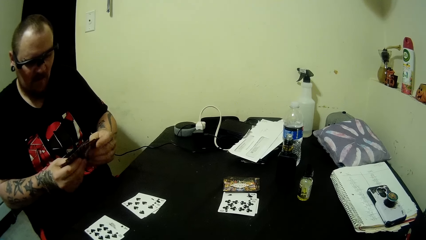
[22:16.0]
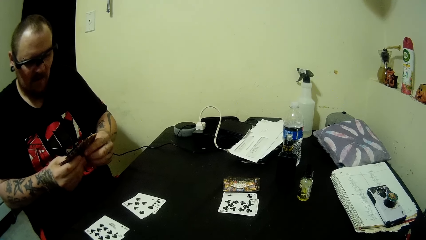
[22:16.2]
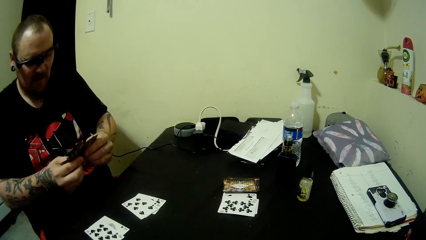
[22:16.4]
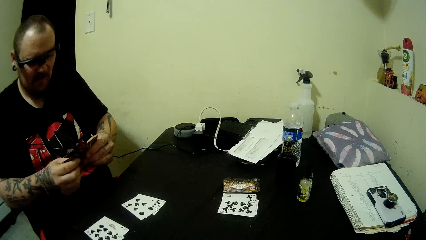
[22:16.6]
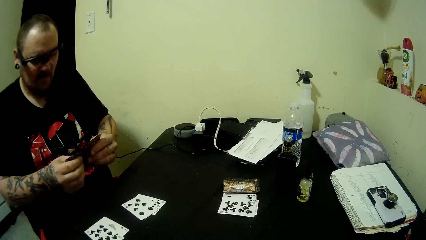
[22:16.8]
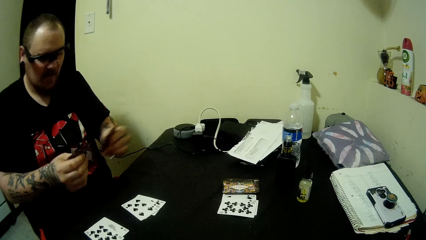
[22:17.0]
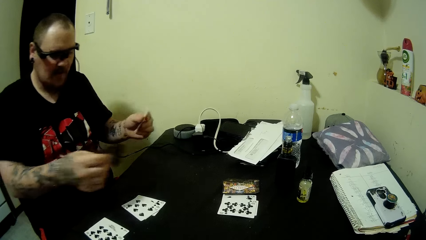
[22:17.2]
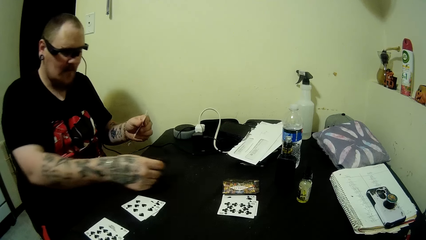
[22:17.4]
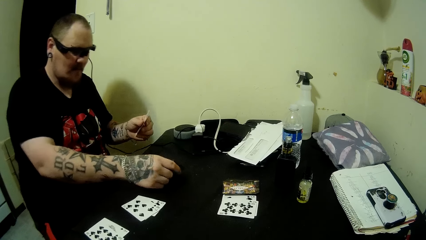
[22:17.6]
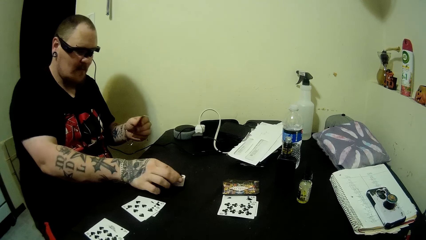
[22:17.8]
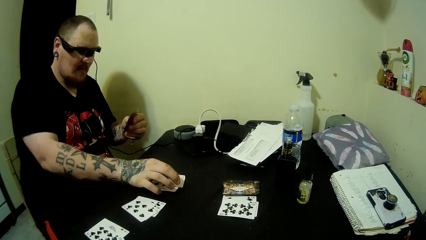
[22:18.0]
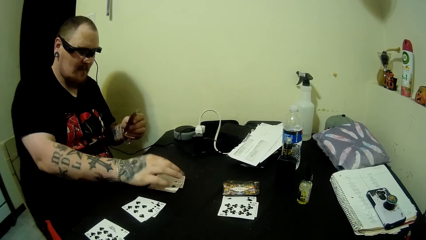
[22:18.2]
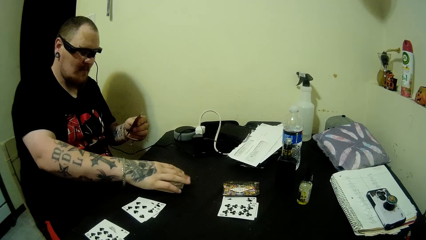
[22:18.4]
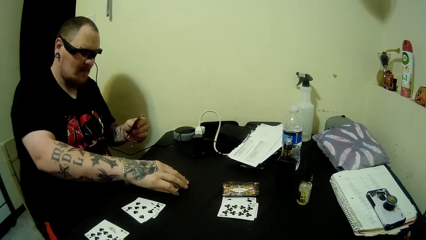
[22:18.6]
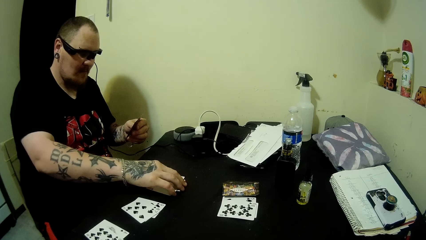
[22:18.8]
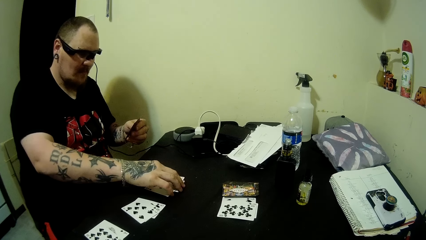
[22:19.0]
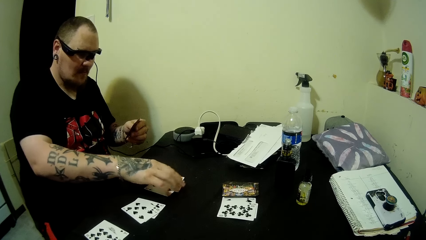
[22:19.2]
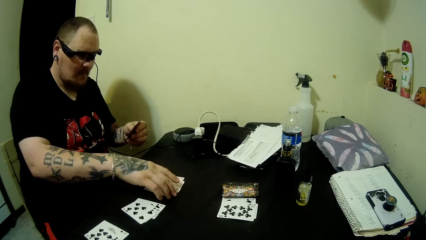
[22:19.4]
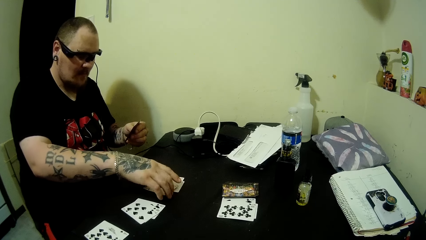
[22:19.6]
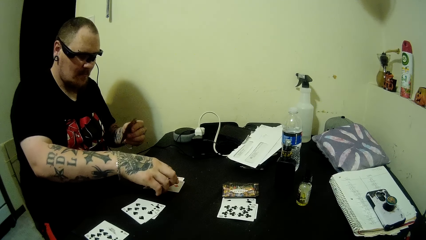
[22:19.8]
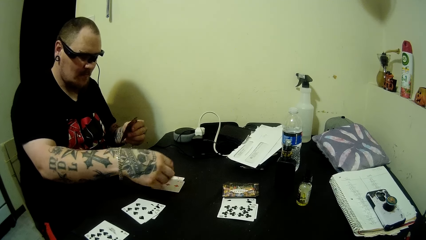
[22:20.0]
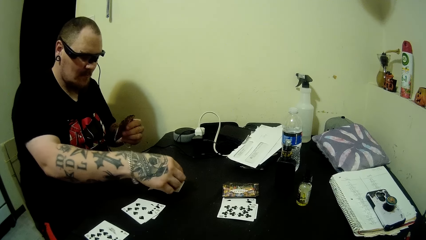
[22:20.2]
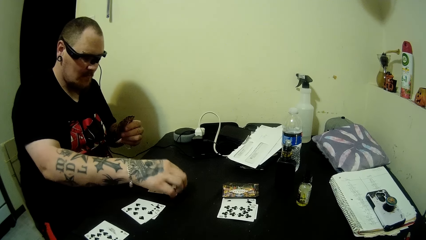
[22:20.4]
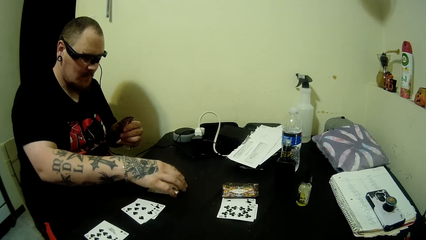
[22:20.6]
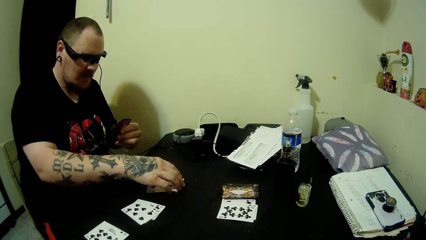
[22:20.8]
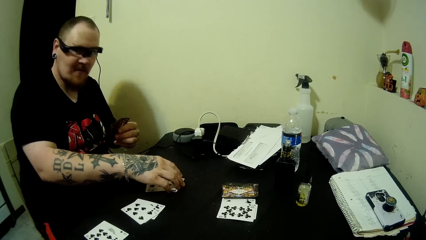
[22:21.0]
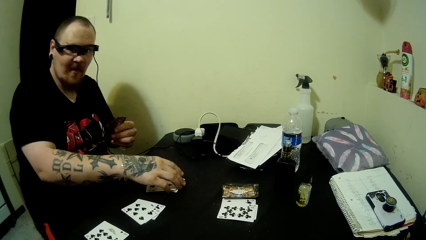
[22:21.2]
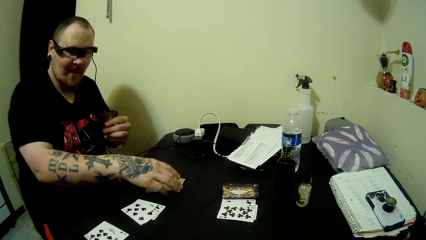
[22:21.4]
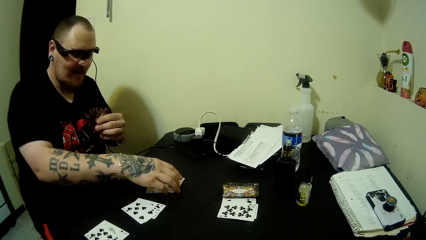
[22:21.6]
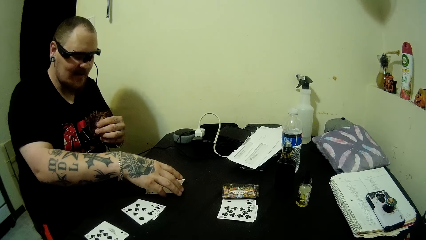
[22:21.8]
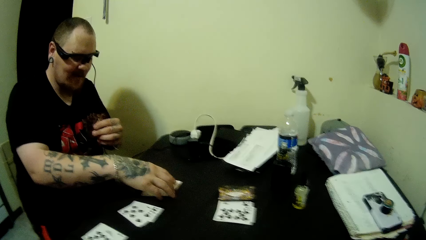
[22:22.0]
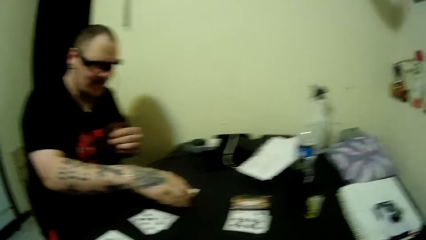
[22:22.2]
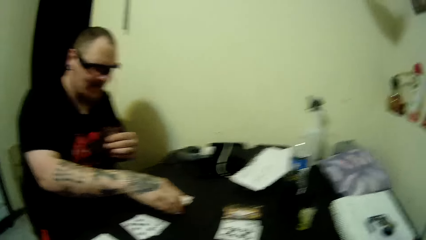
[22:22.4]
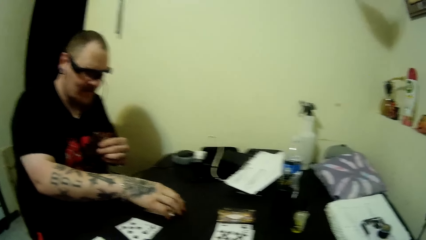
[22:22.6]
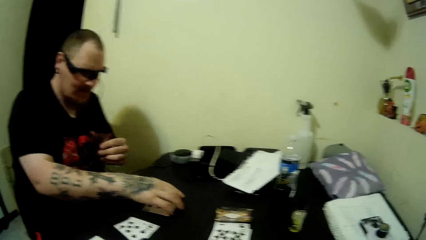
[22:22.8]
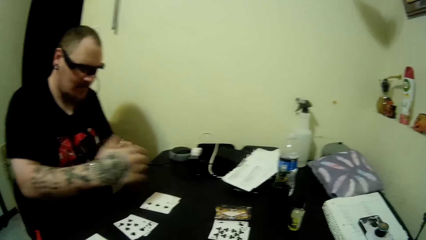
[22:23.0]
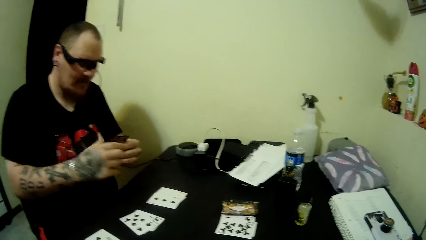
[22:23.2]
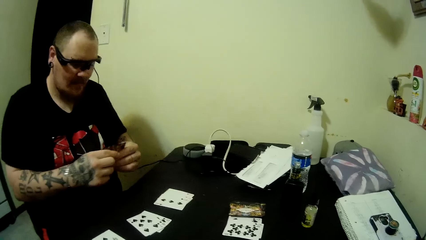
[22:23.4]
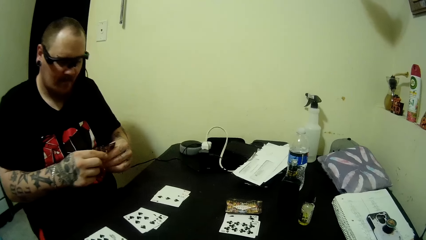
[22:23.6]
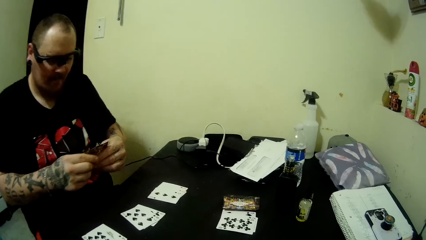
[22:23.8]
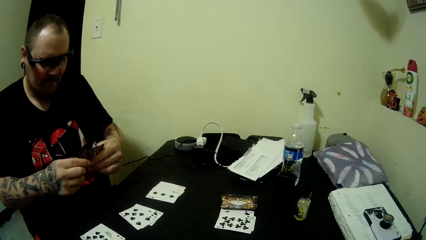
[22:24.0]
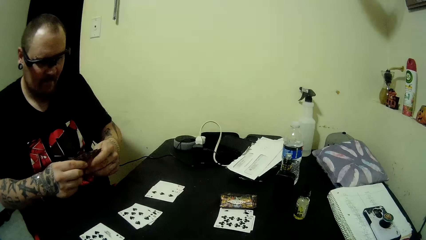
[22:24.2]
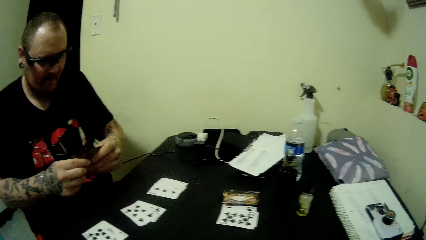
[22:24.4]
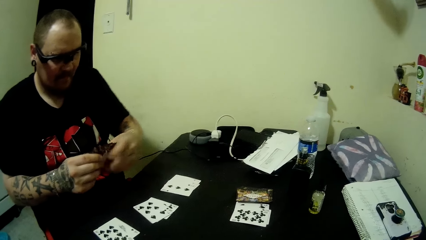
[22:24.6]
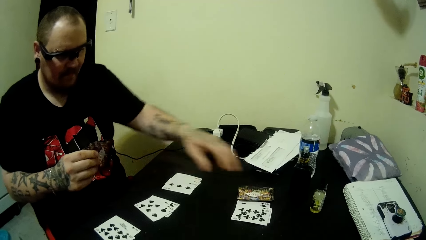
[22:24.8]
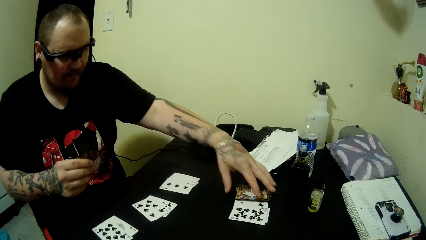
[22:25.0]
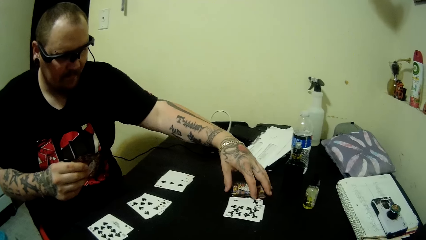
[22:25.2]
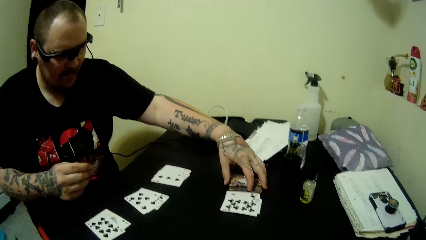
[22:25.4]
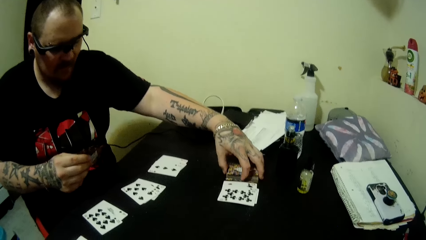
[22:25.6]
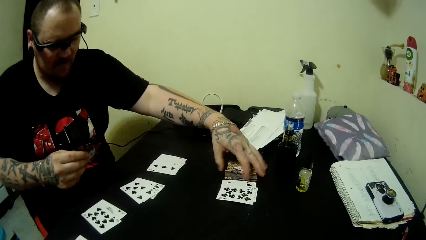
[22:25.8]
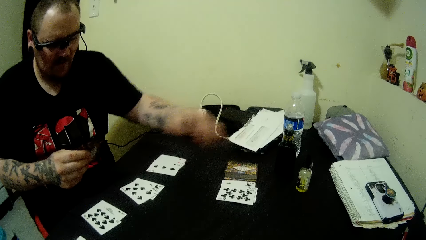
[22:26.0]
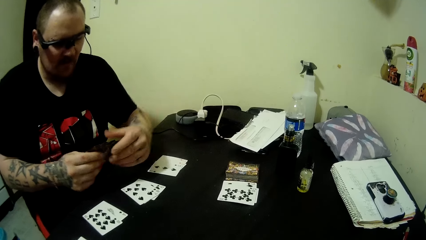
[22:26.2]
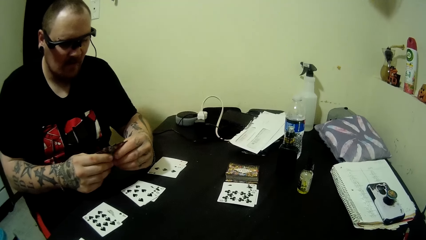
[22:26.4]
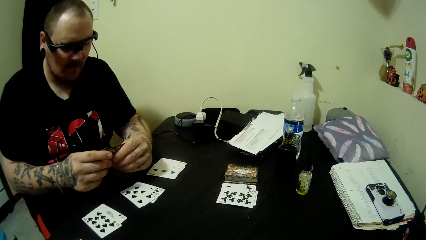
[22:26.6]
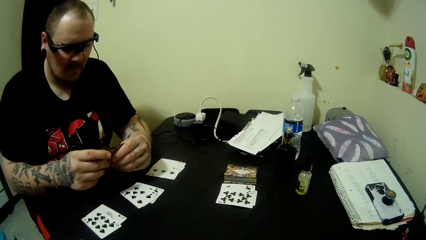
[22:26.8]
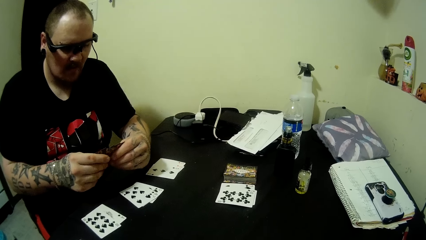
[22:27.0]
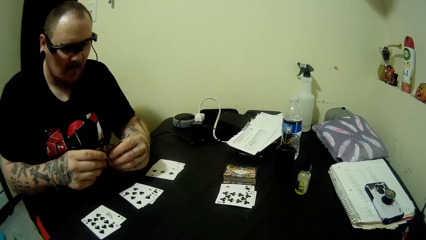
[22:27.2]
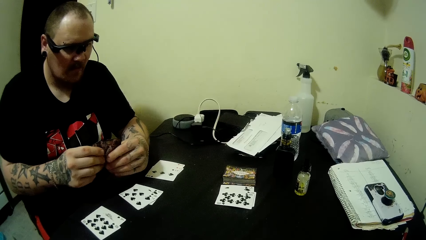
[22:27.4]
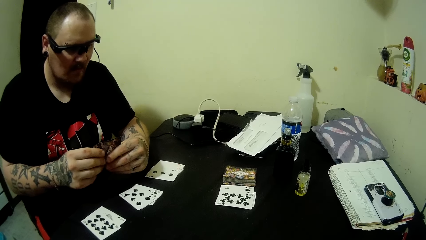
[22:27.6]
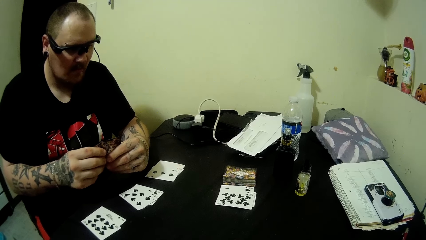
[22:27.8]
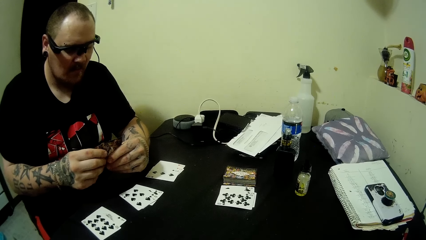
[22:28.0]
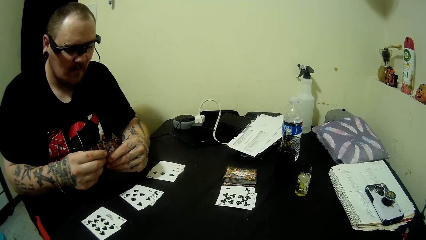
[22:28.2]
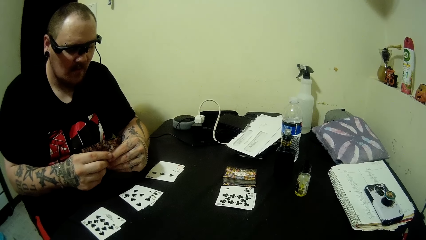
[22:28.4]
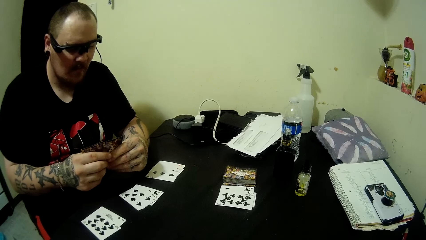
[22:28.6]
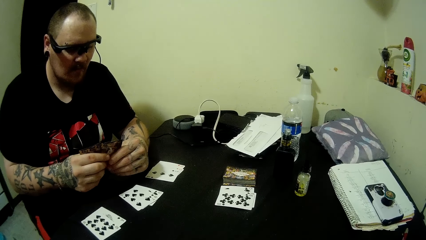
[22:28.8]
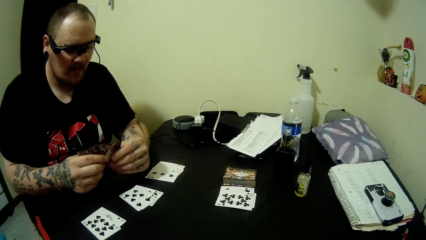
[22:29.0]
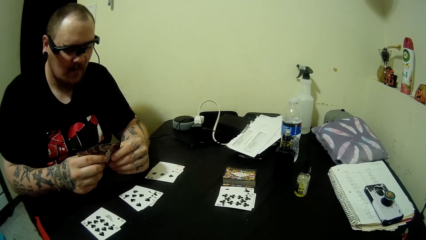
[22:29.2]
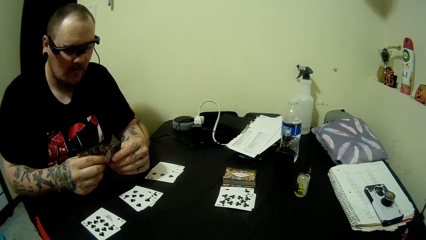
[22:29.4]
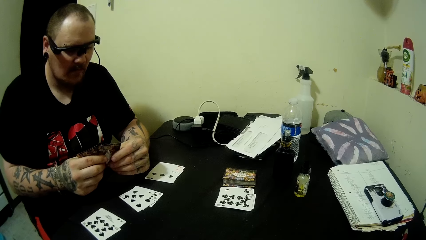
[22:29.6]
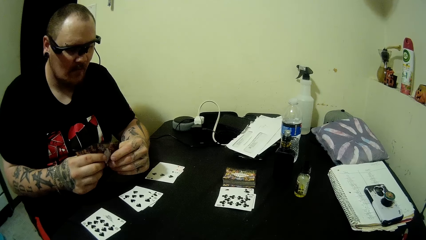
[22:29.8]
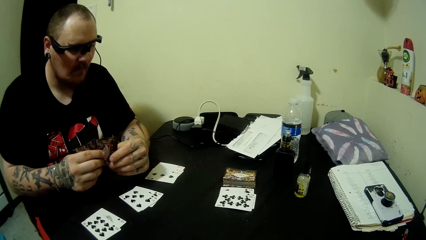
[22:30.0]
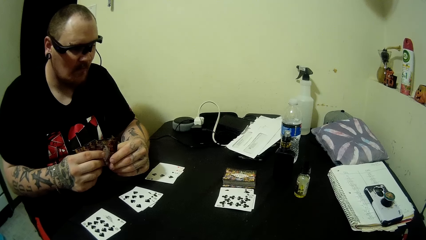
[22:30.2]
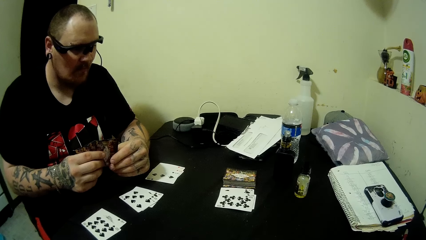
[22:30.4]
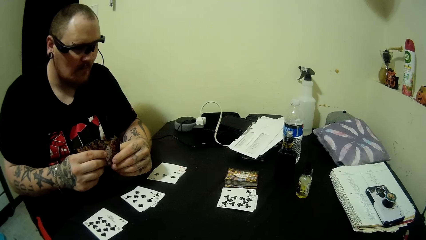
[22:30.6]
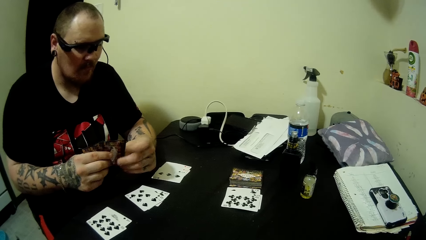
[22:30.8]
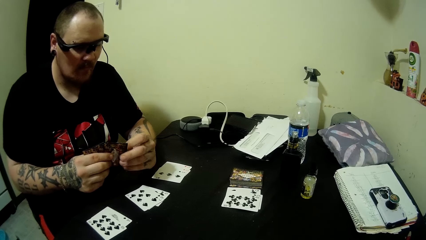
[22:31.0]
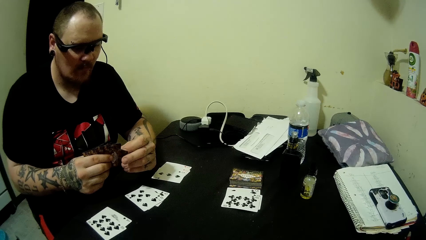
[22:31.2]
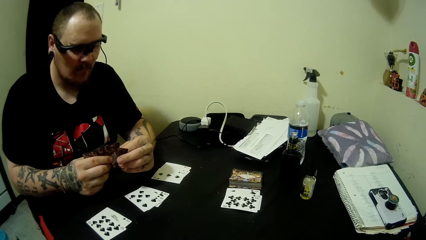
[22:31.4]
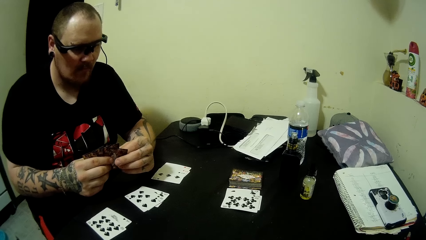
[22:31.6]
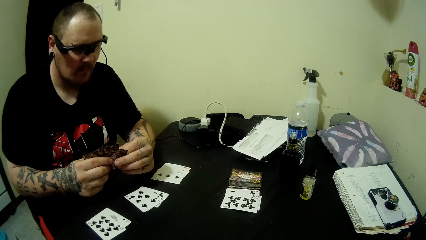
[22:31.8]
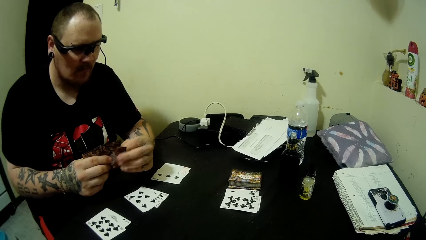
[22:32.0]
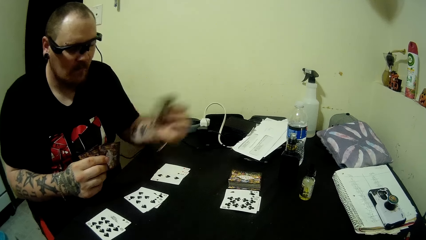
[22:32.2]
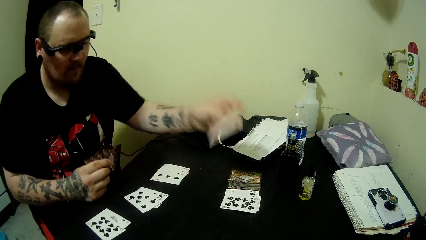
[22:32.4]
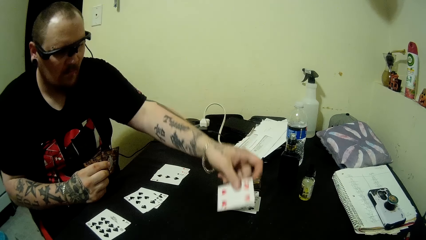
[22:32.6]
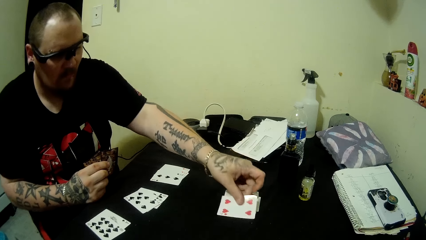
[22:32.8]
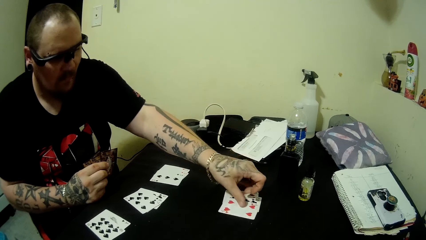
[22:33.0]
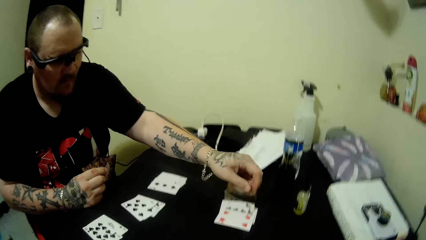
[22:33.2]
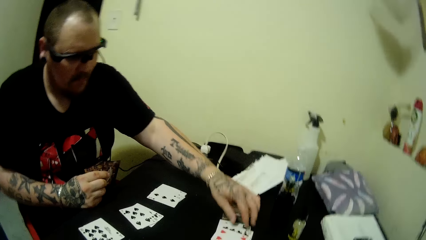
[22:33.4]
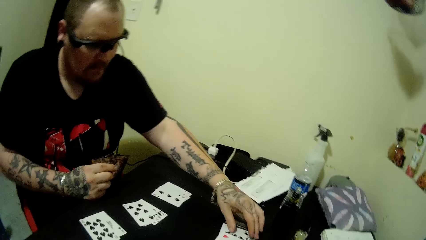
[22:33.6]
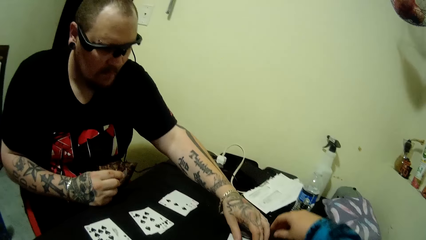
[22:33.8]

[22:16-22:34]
A man places some cards from the cards in his hands on the table. He touches cards on the table. The camera wearer shakes the camera. The man touches cards in his hands. He touches cards on the table and adjusts the stack of cards on the table with his left hand. He touches cards in his hands. He plays a card on the table. He touches cards on the table.
